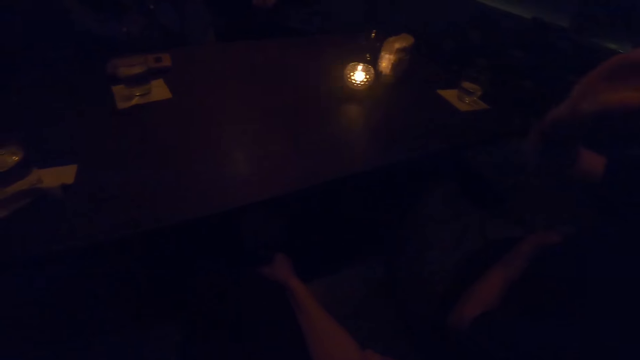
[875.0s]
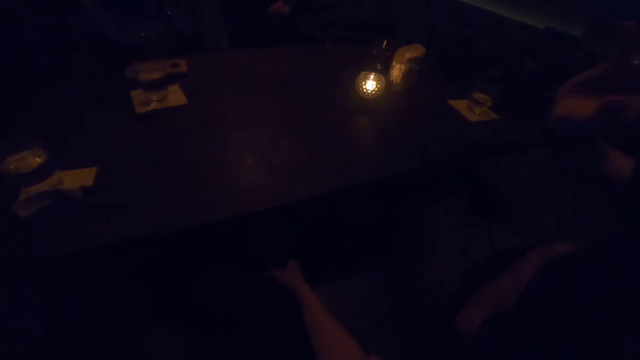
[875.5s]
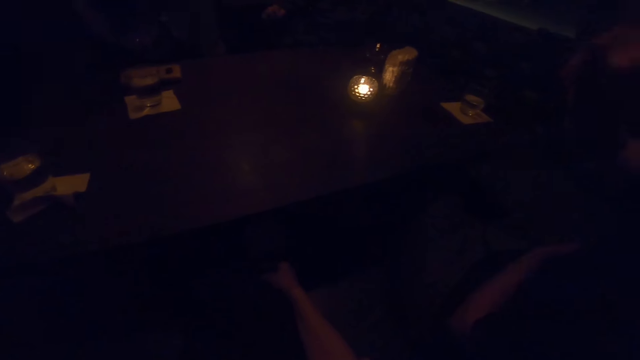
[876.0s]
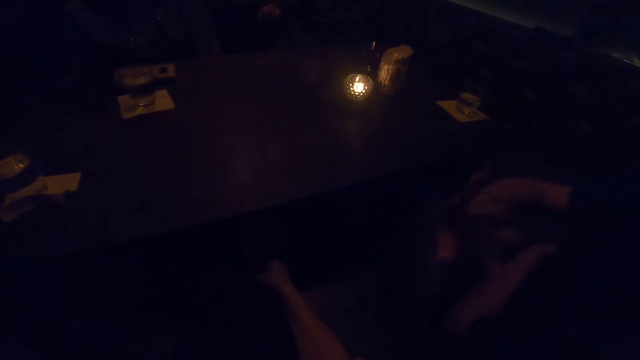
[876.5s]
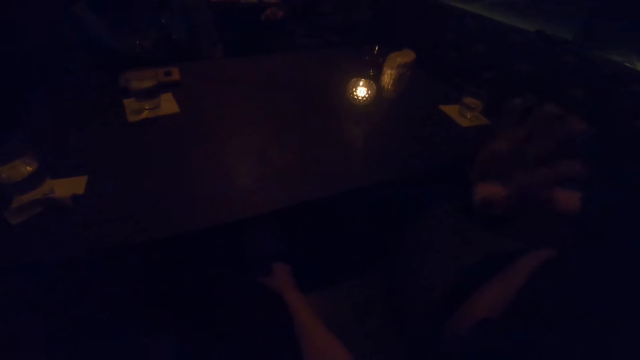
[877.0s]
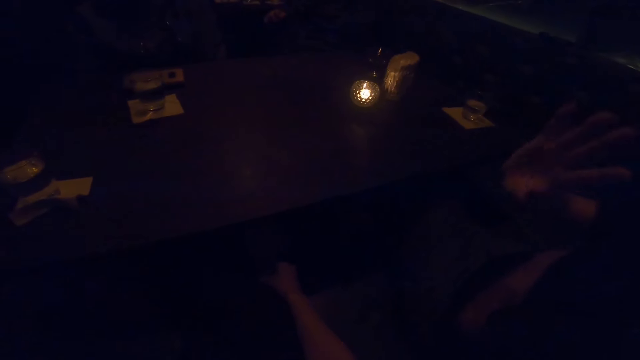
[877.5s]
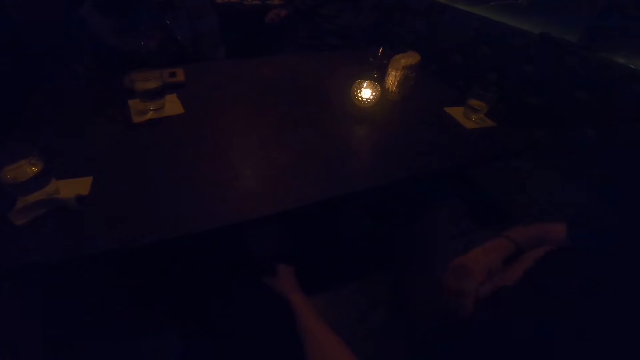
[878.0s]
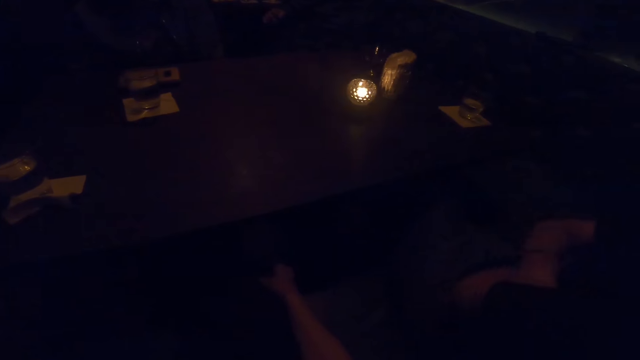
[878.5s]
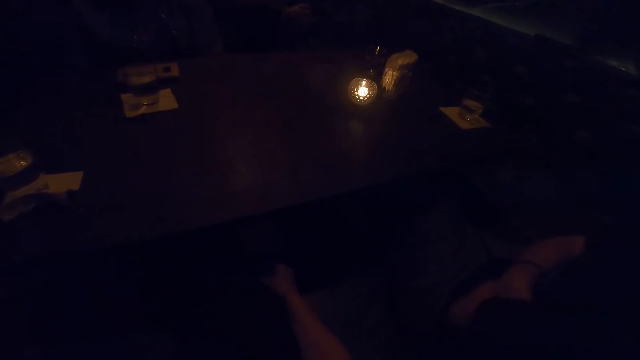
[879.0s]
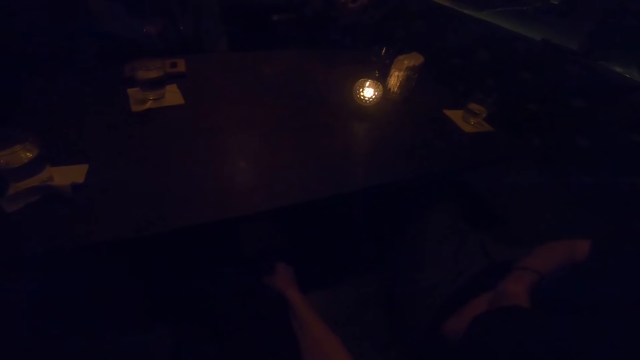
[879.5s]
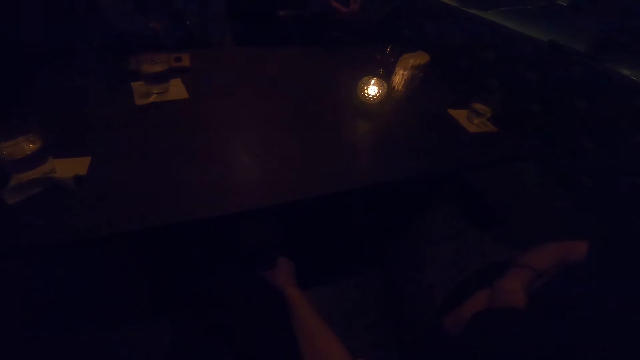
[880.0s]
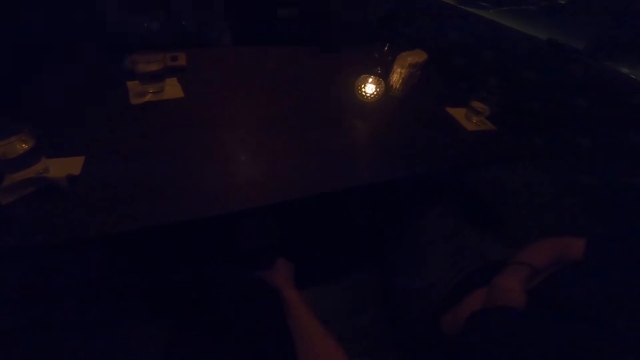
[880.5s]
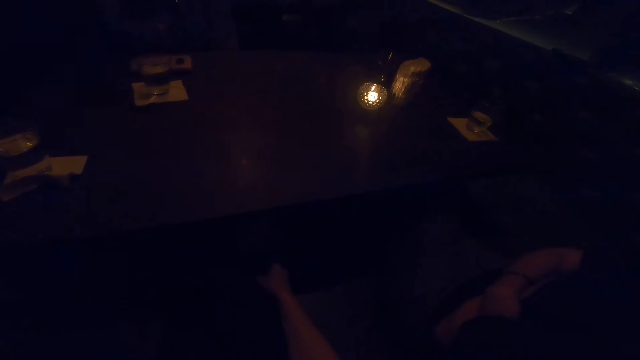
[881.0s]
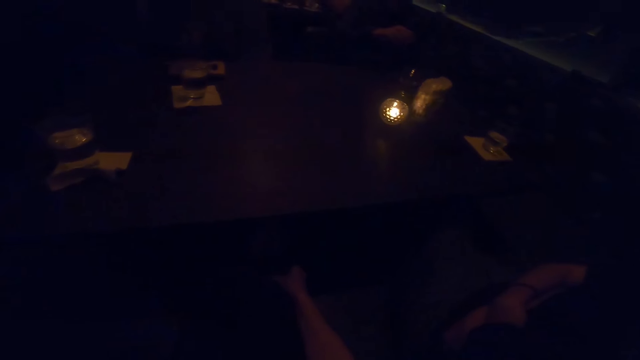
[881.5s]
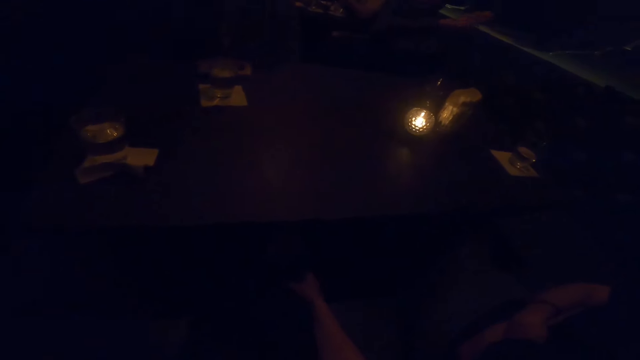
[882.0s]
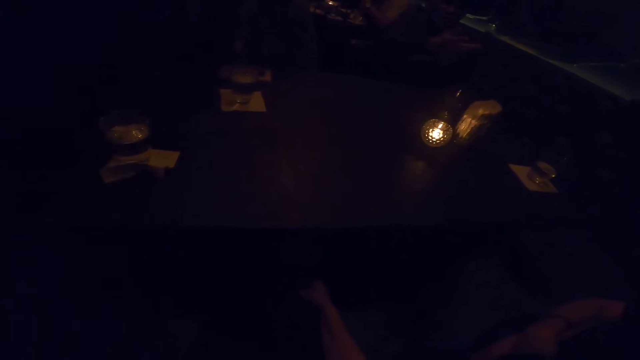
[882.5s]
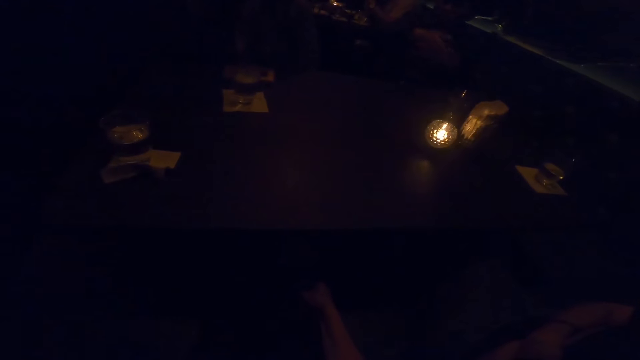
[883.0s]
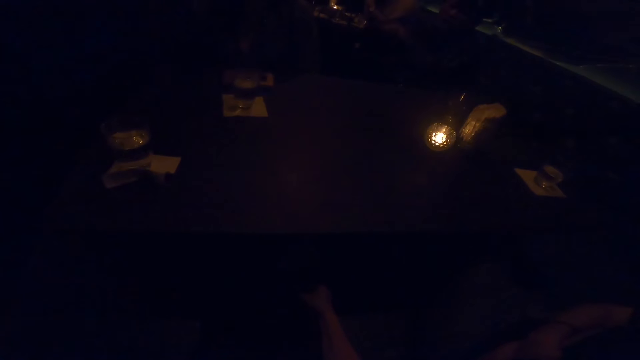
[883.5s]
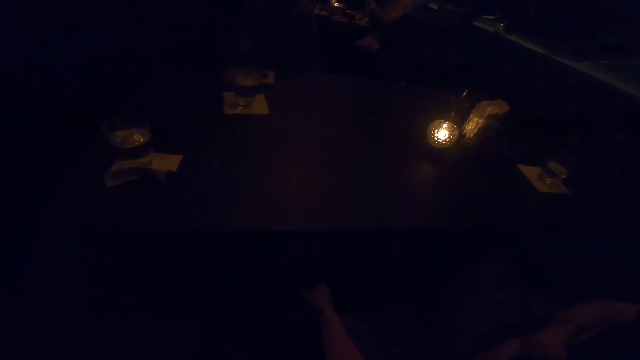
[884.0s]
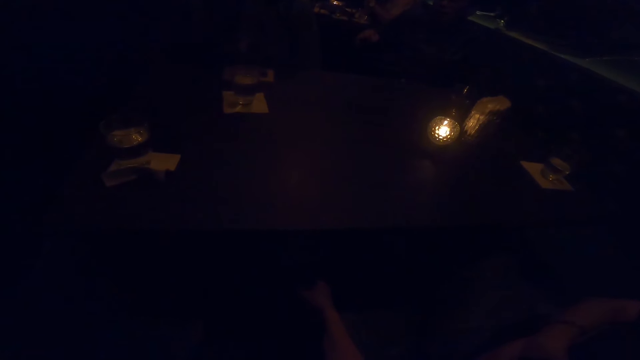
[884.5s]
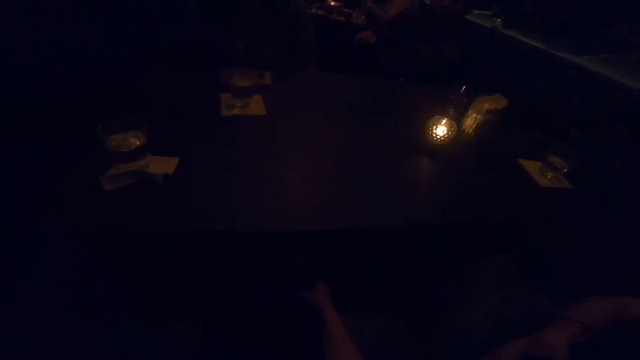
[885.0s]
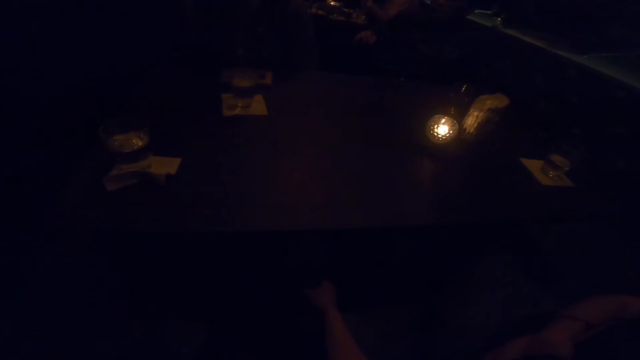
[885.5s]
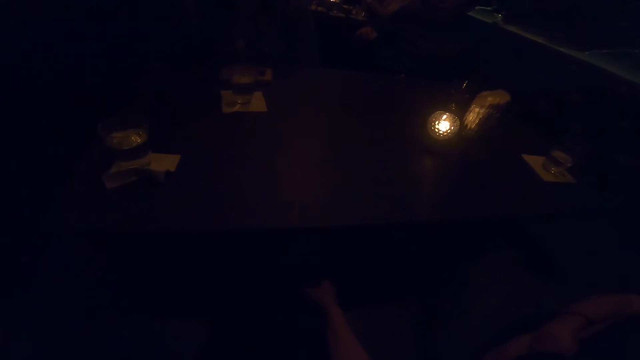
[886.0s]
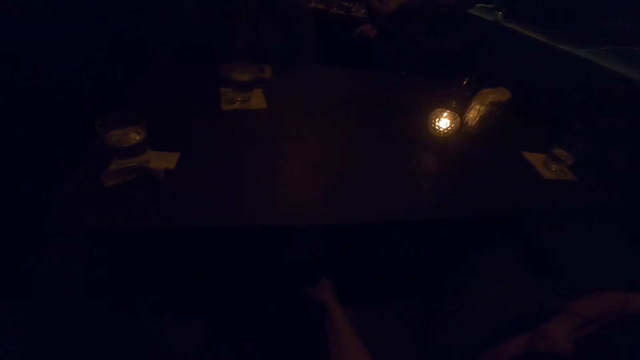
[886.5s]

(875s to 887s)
A person talks to the camera wearer.

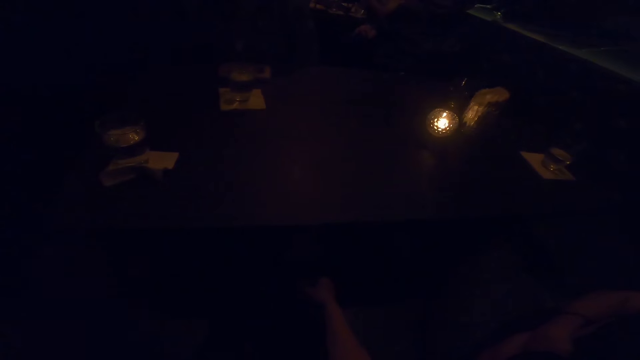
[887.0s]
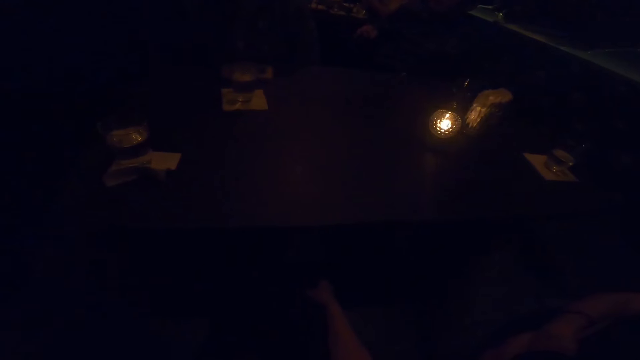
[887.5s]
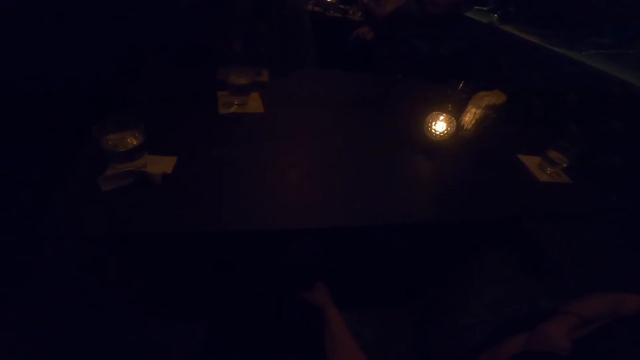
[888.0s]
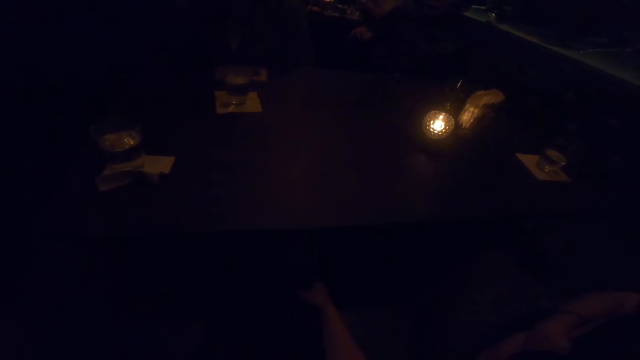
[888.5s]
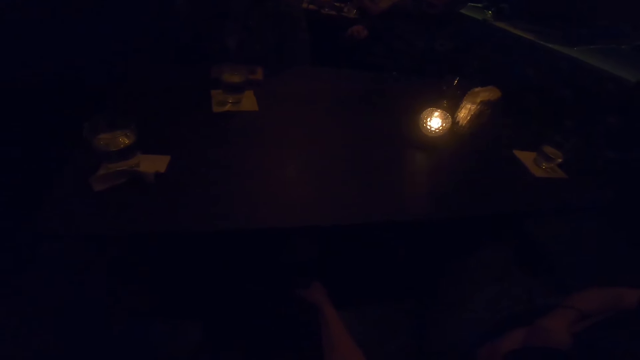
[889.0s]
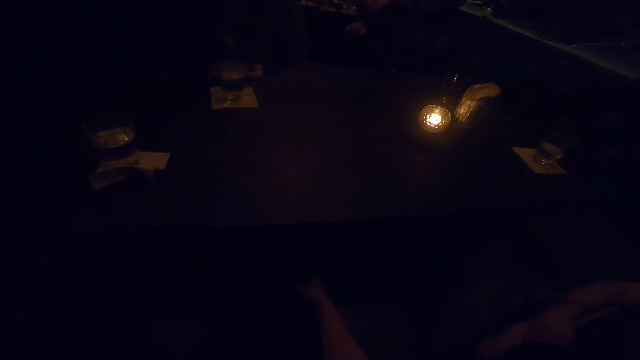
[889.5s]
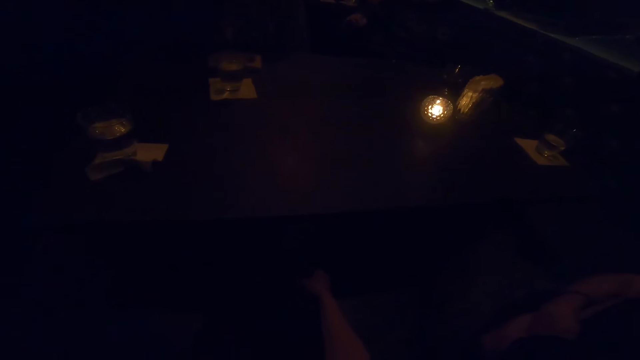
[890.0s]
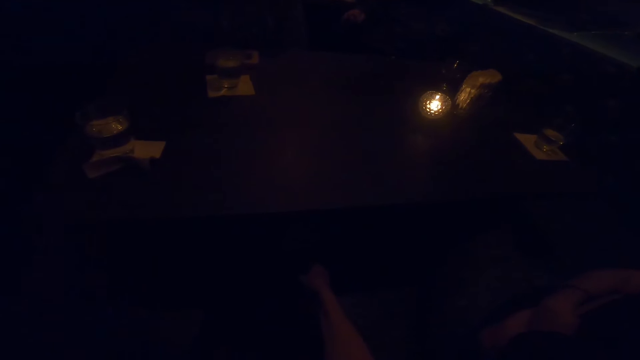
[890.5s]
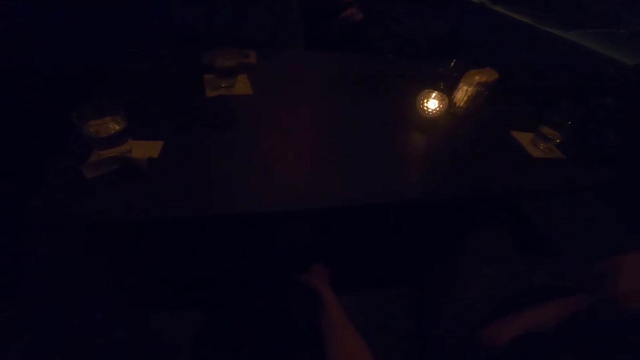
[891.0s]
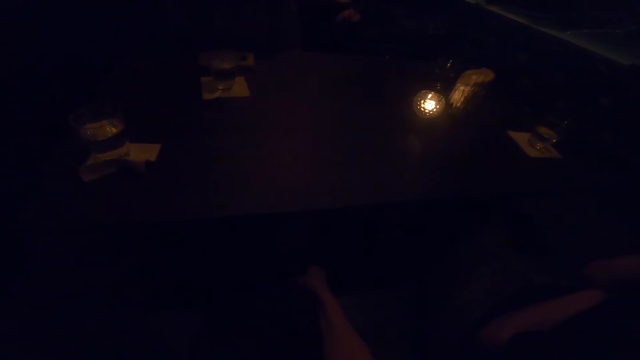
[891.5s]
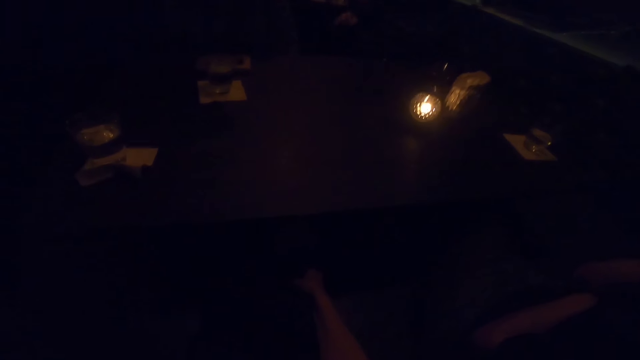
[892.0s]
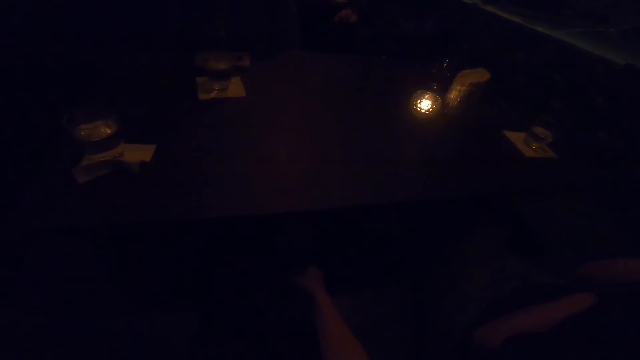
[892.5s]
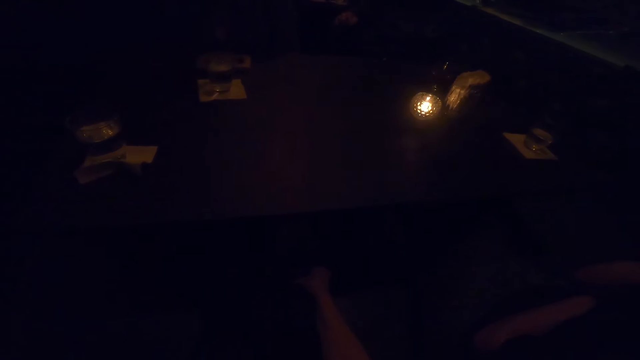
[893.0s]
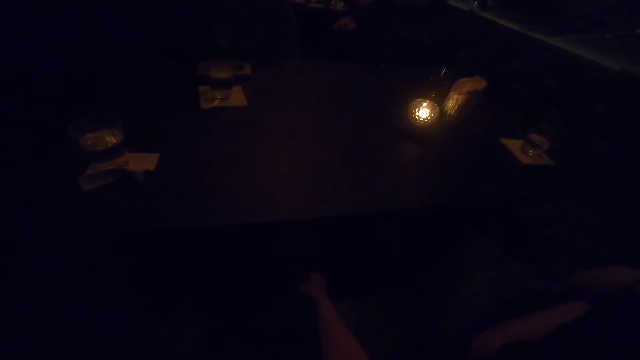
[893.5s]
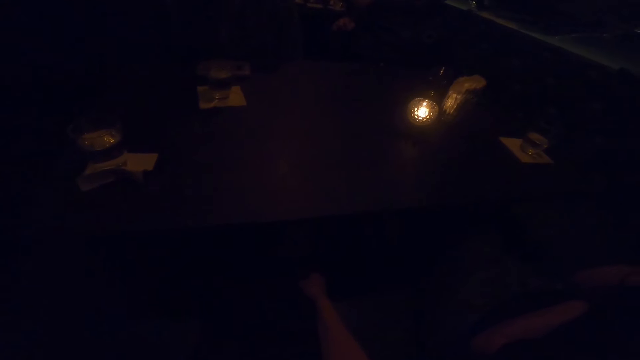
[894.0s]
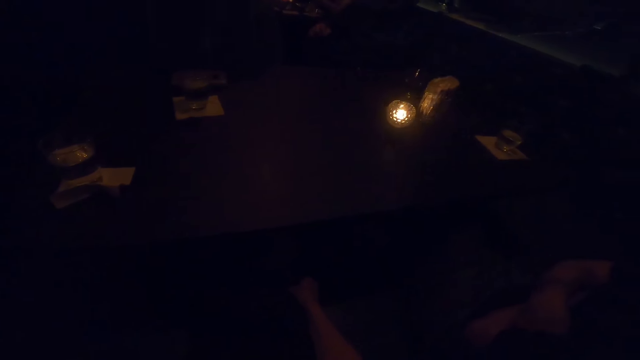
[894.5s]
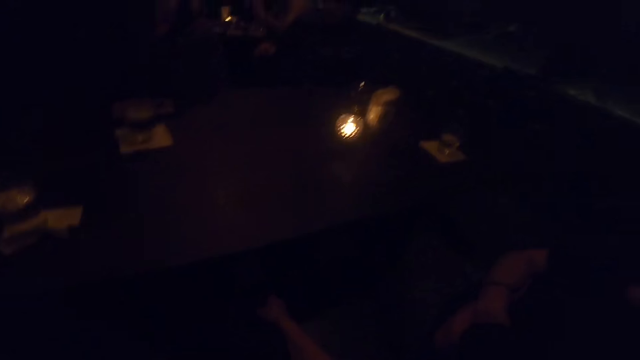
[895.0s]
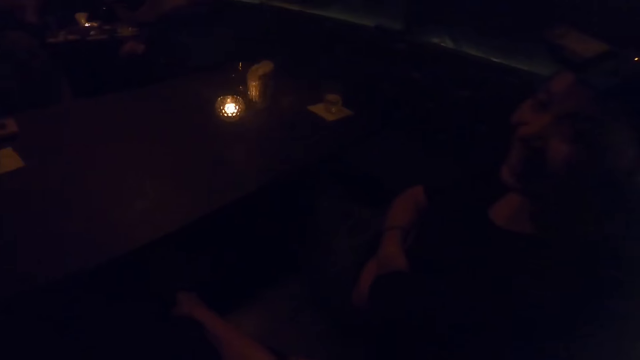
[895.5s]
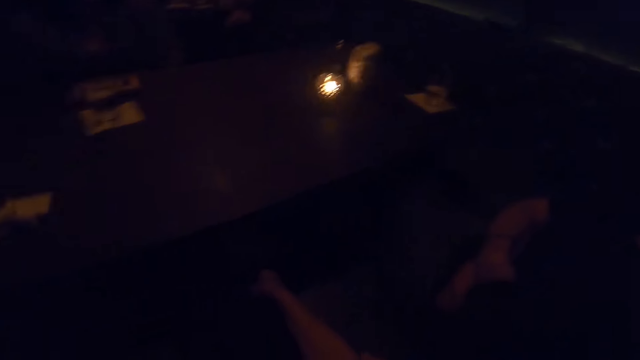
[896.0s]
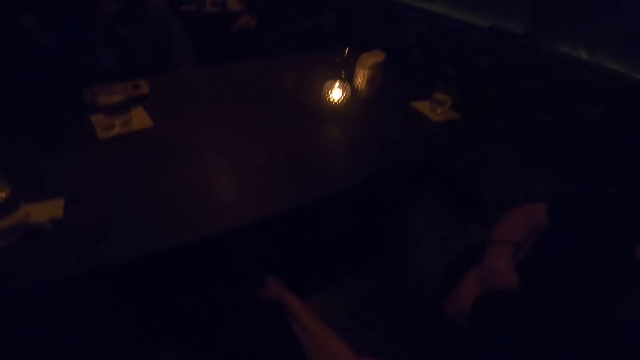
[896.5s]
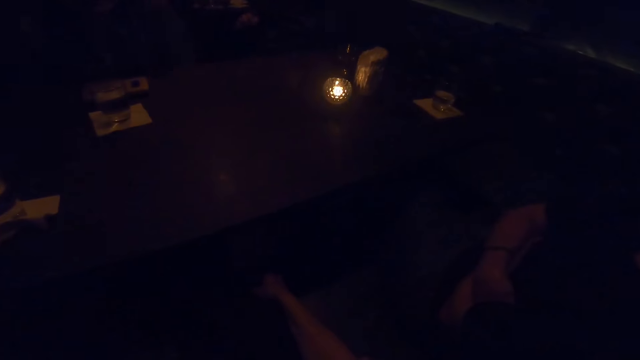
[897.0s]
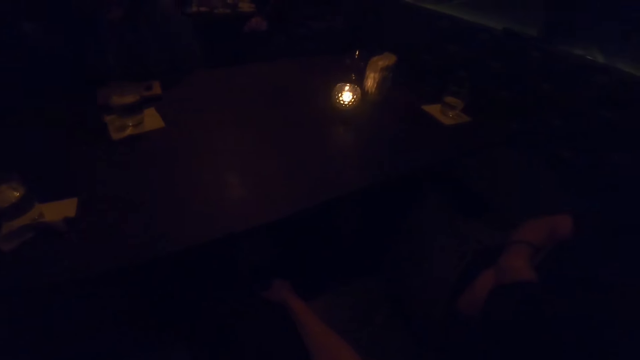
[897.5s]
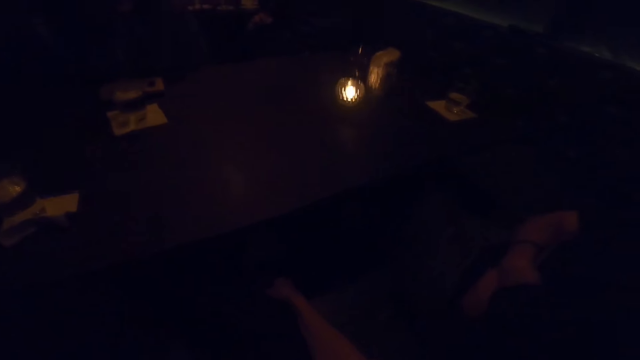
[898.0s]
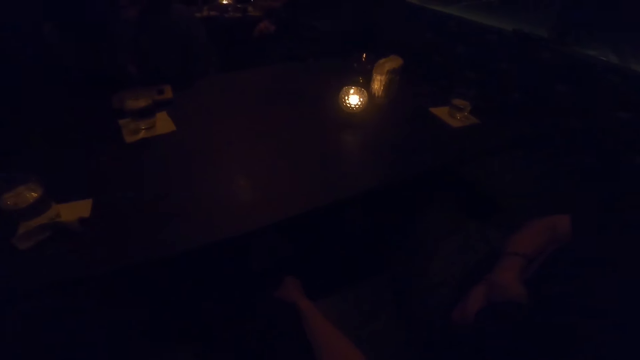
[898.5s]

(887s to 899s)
A person looks at the camera wearer.
